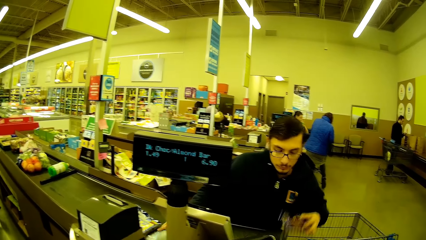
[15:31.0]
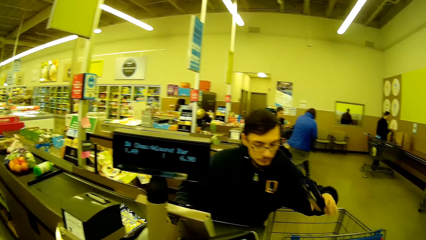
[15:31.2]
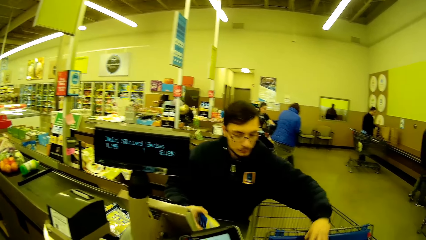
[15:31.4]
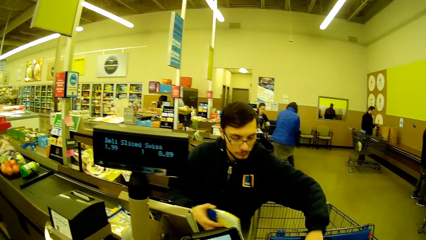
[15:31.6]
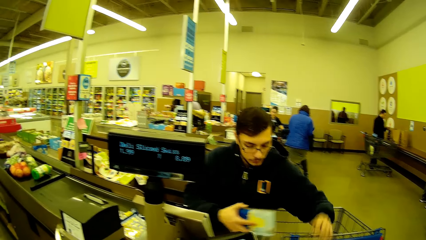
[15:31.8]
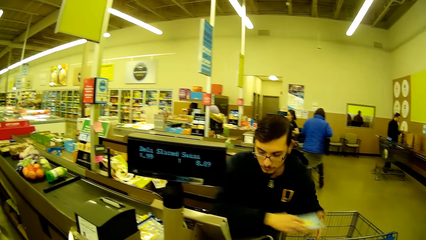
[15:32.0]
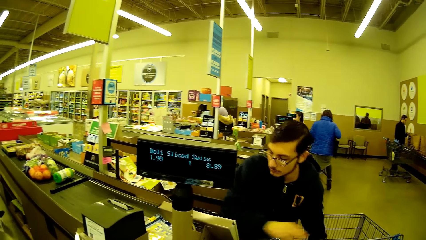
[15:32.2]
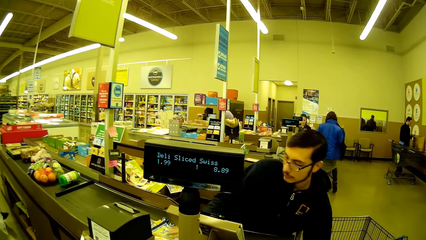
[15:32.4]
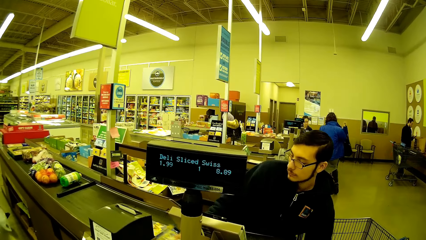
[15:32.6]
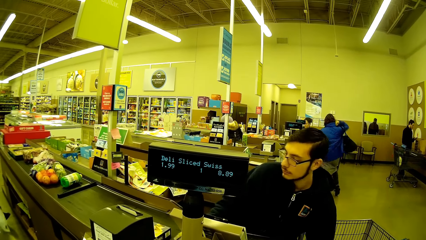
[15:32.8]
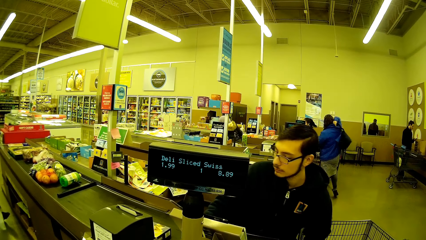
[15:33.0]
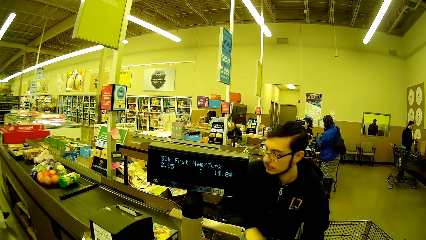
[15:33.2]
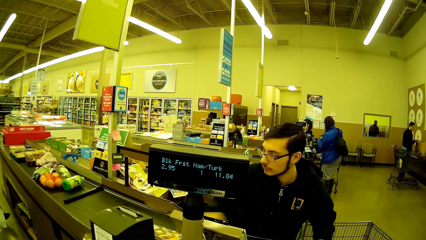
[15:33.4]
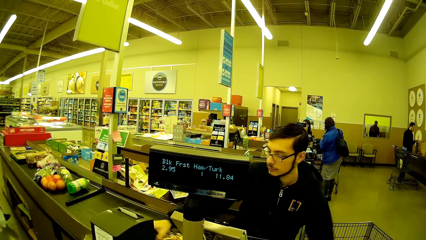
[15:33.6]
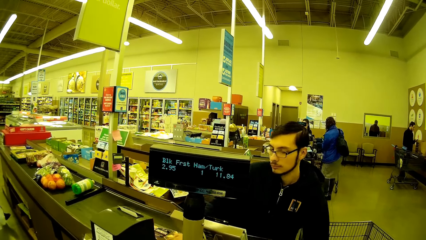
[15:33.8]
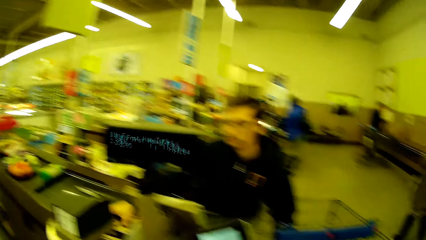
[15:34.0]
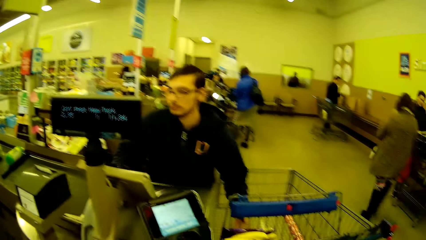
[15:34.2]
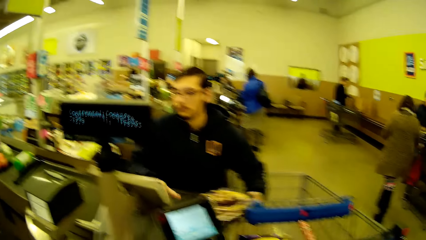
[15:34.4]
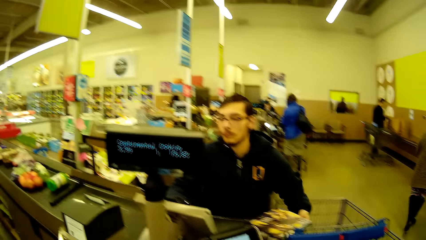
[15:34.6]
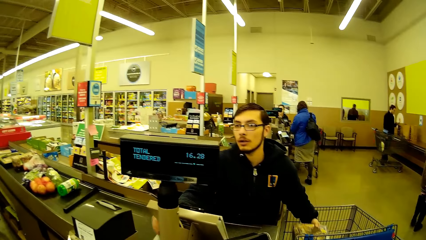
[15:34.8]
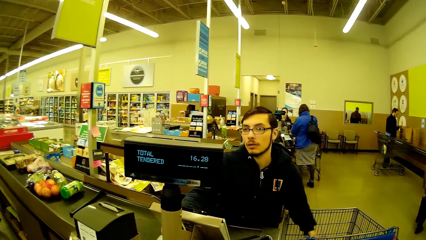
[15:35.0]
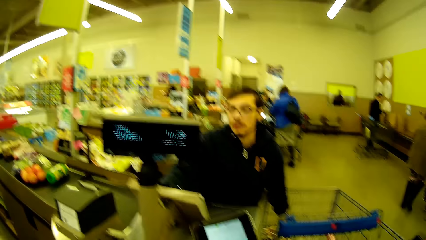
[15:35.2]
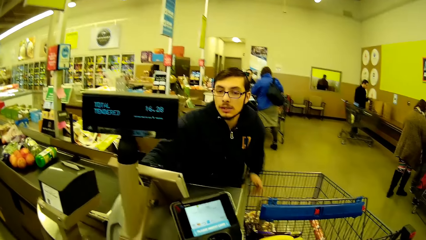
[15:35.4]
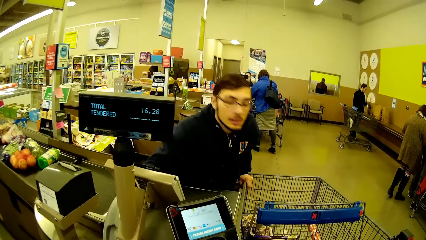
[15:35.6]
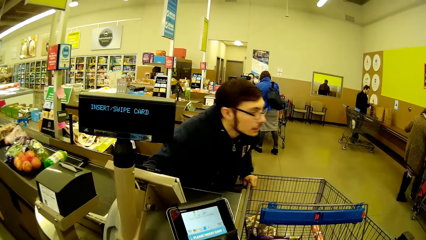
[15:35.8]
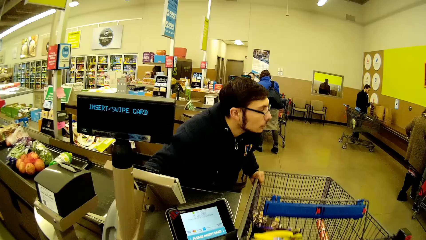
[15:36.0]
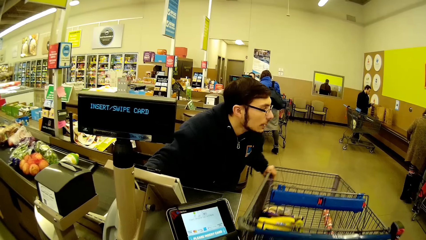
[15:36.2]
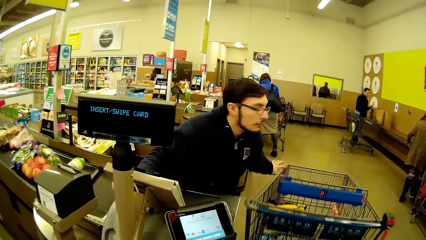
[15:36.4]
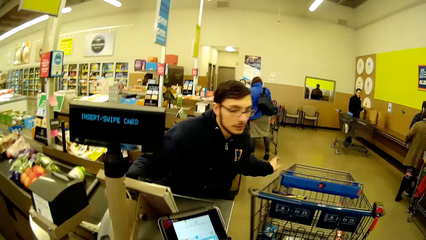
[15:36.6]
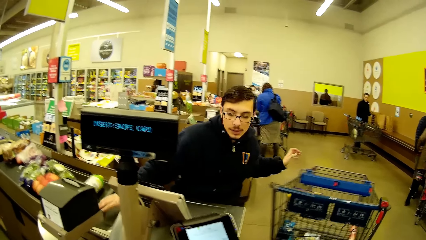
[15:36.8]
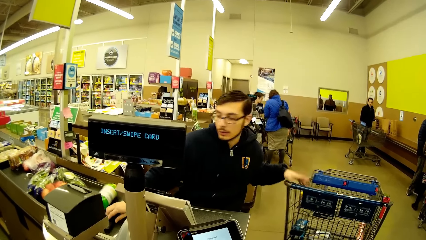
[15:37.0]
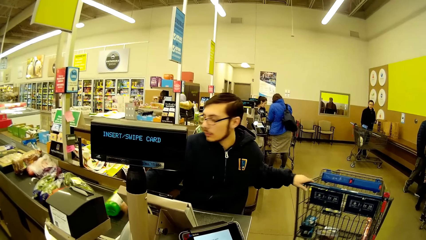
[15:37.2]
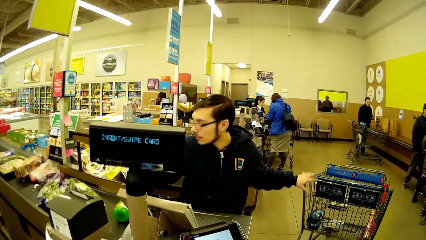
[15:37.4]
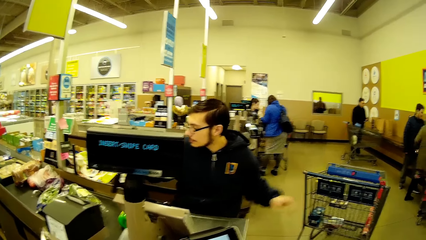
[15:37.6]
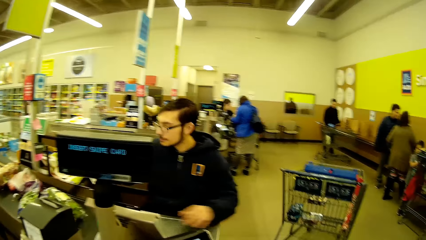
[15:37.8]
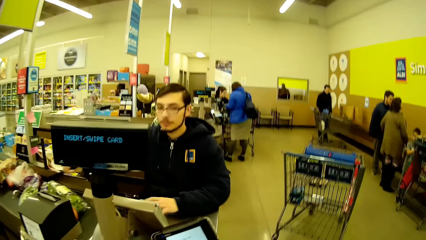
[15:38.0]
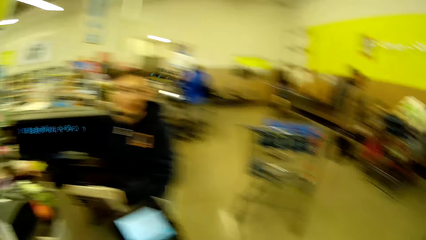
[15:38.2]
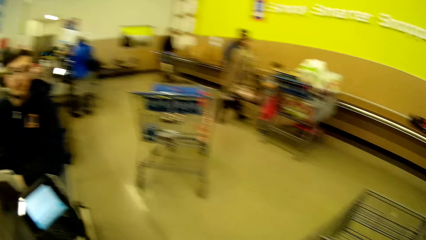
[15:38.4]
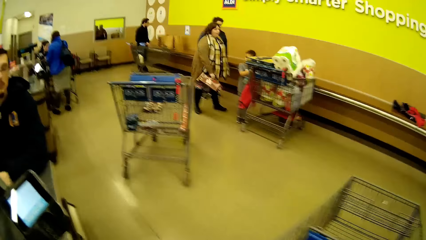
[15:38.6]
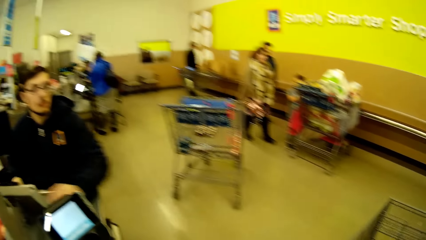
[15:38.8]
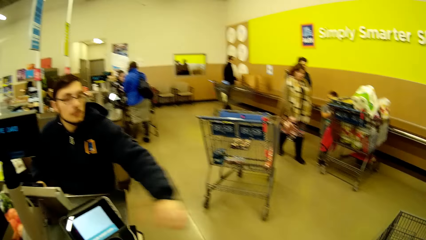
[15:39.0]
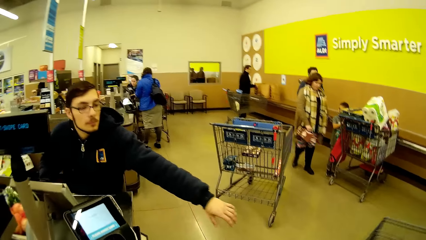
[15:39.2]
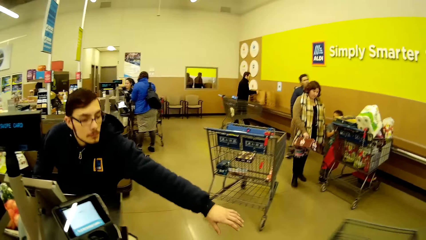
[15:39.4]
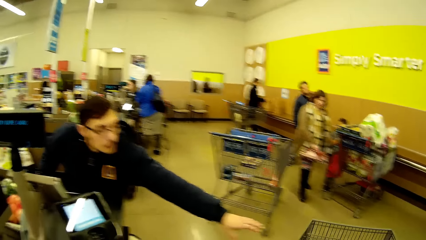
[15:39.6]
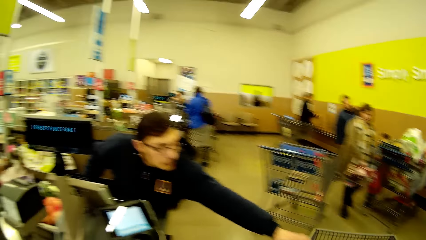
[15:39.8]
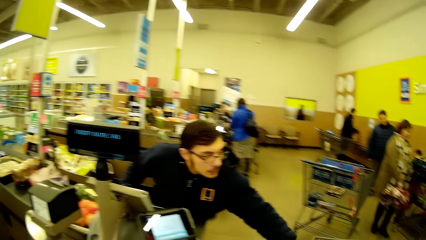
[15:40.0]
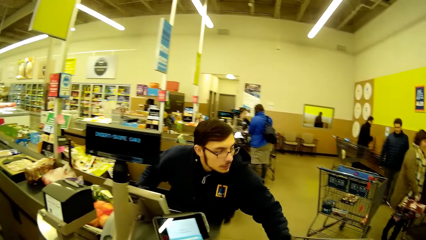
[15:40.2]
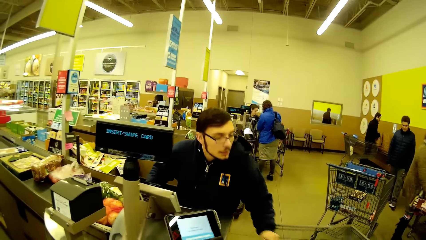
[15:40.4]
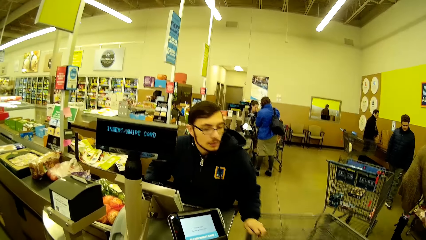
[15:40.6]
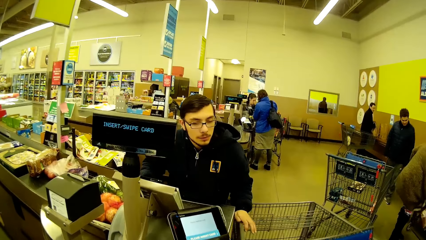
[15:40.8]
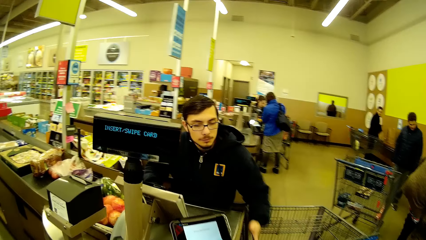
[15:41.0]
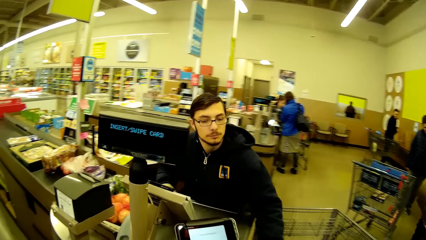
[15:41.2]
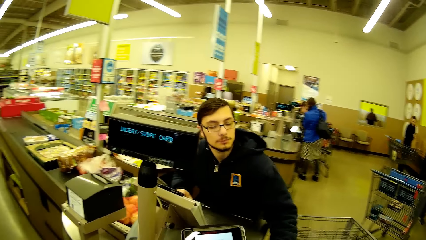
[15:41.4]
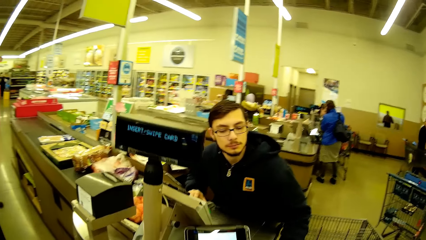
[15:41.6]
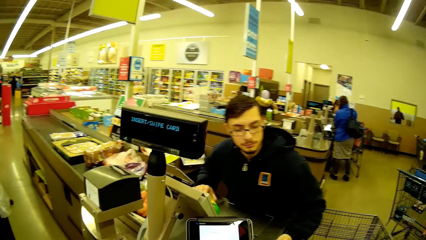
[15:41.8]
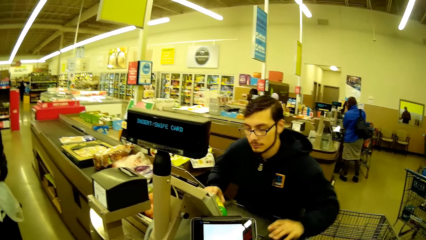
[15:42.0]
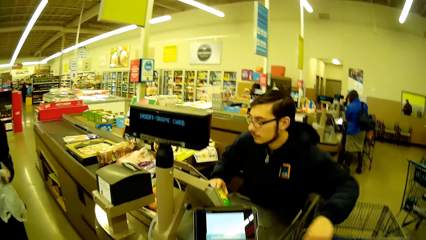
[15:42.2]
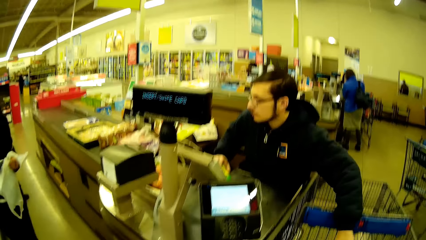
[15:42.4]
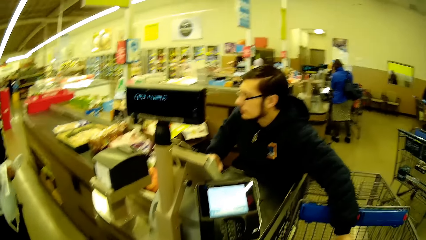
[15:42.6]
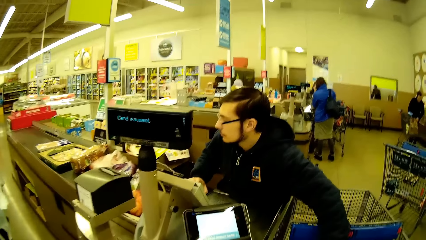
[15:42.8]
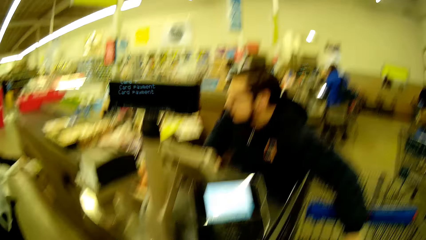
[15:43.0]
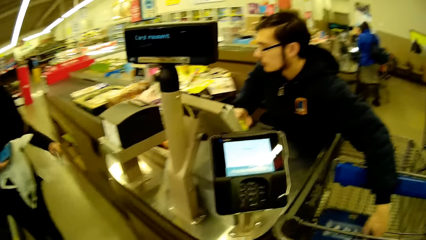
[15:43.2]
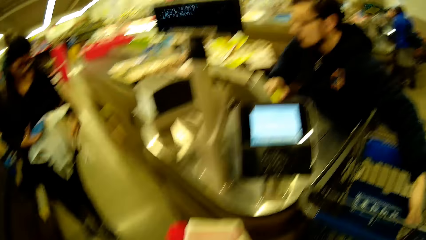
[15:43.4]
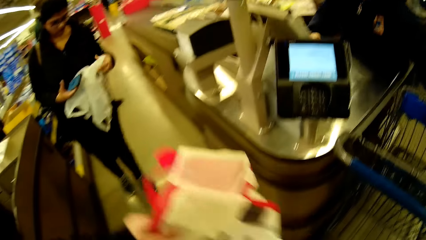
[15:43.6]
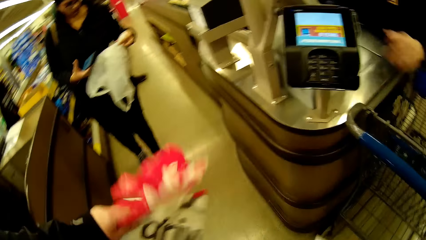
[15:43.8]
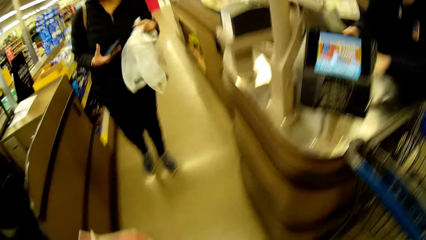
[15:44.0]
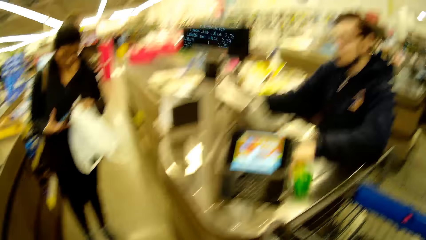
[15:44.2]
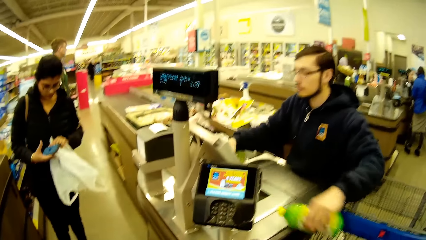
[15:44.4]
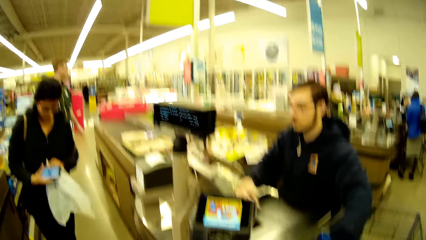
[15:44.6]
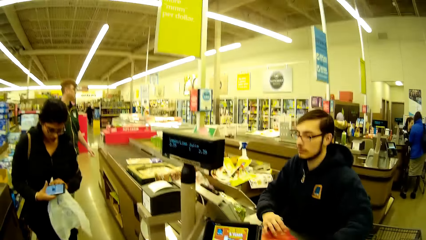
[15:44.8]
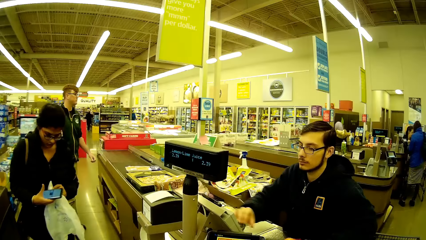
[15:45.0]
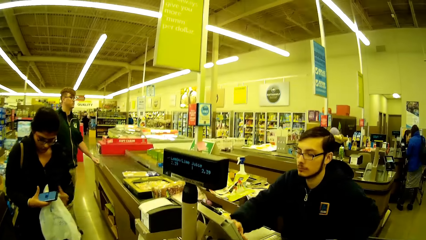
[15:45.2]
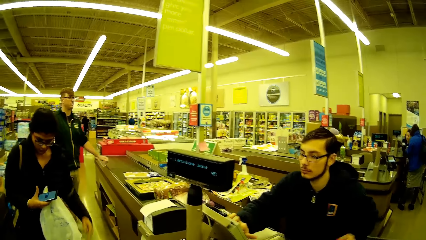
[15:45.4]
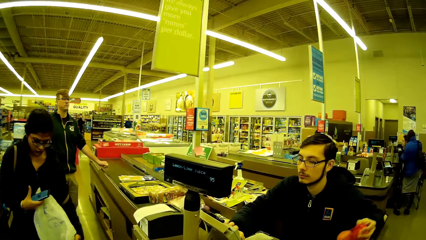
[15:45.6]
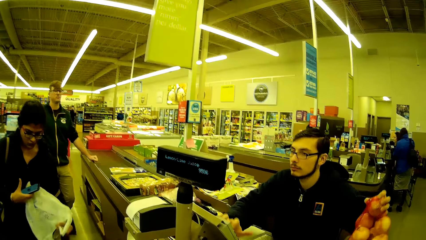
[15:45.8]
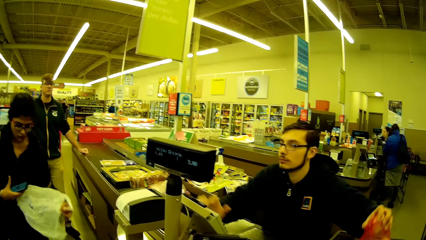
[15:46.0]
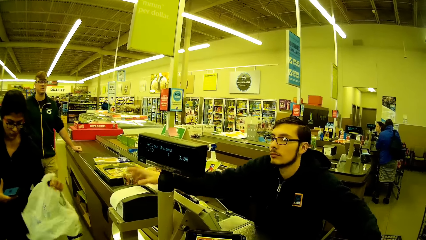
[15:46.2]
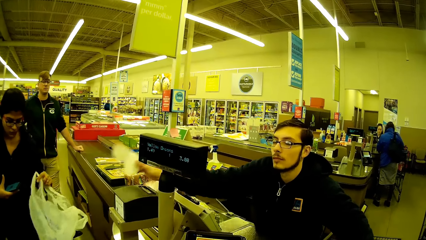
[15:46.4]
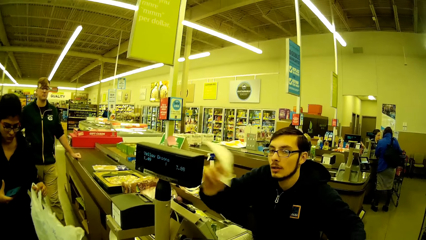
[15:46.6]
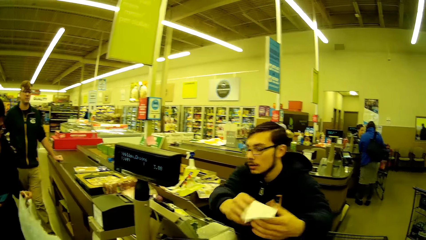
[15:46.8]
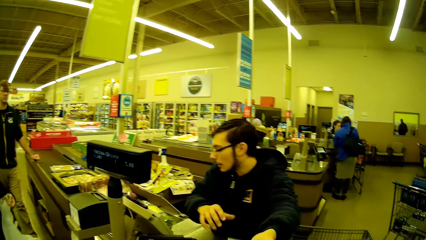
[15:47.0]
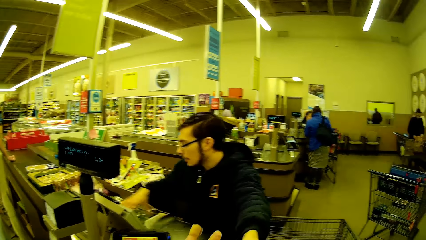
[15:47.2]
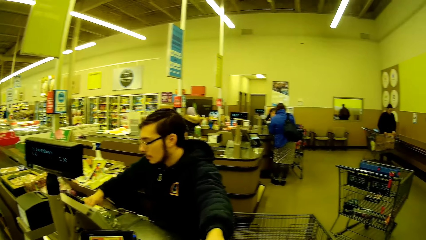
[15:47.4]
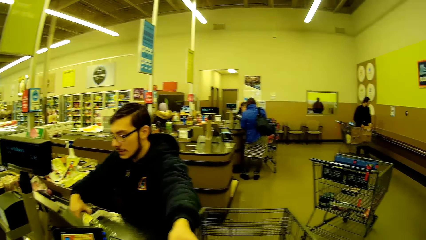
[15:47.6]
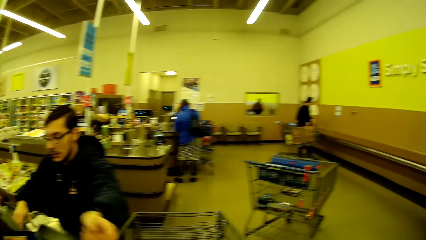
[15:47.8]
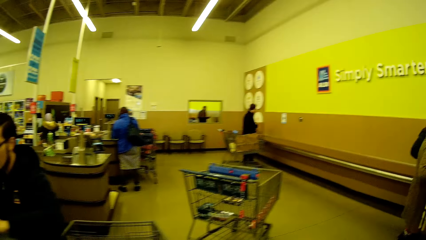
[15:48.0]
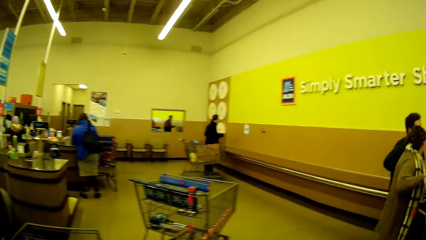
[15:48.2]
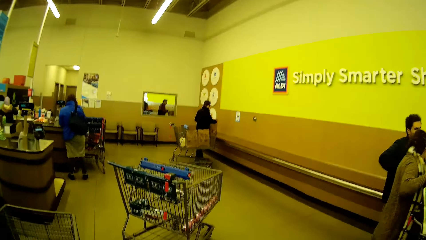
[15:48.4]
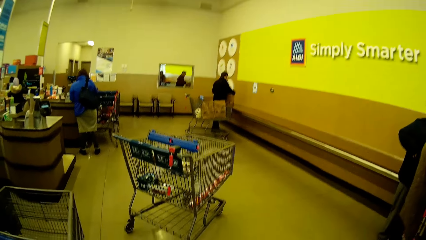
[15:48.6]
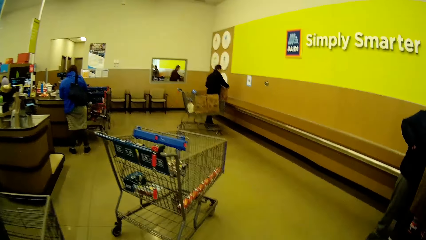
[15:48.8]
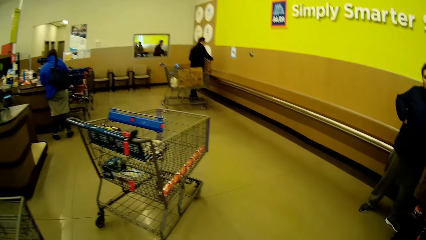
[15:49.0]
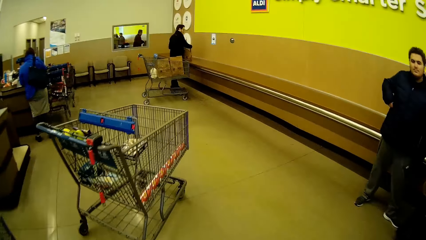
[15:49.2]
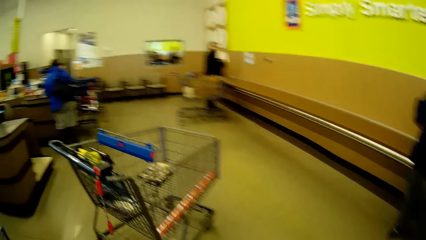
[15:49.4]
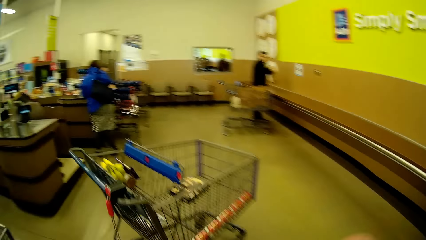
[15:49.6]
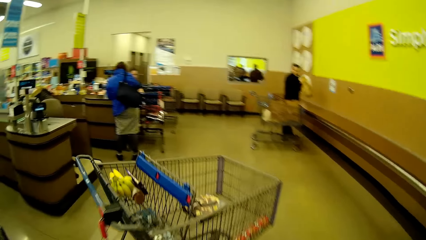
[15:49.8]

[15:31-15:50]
The man picks up a chocolate bar. He picks up sliced Swiss. He puts the chocolate bar in the trolley. He passes the sliced Swiss to the left hand. He puts the sliced Swiss in the trolley. He moves ham towards the cash register machine. He moves the continental cookie towards the cash register machine. He picks up the continental cookie. He puts the continental cookie in the trolley. He pushes the trolley. He looks around. The camera wearer pushes a trolley. The man pulls the trolley. The camera wearer passes a shopping bag to the left hand. The man puts a sachet in the trolley. The camera wearer holds a packaging bag. The man operates the cash register machine. He scans items on the cash register. He picks up a receipt. He passes the receipt to the left hand. He gives the receipt to the camera wearer. The camera wearer walks in the supermarket.
